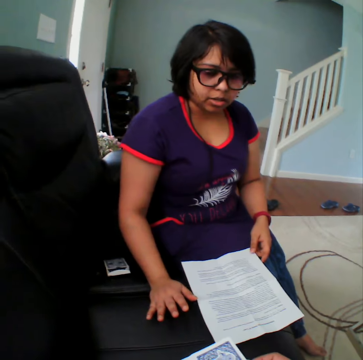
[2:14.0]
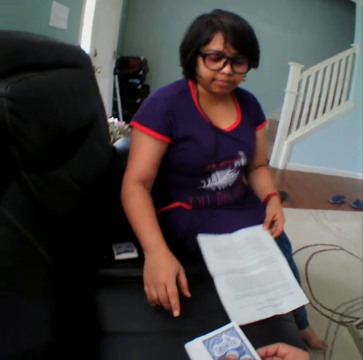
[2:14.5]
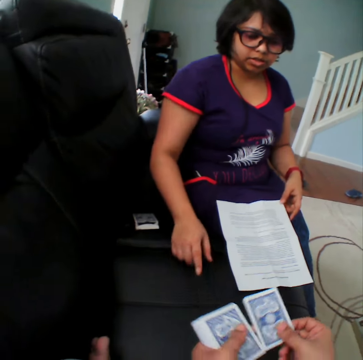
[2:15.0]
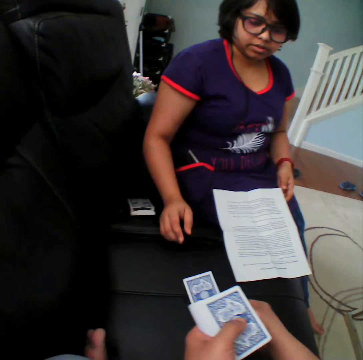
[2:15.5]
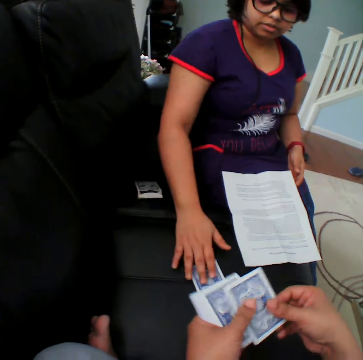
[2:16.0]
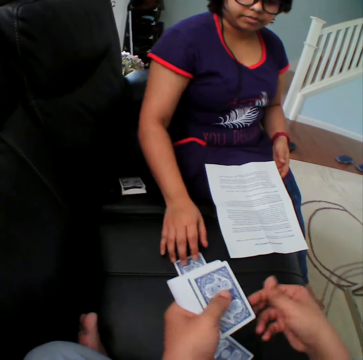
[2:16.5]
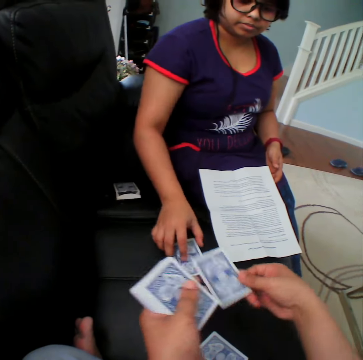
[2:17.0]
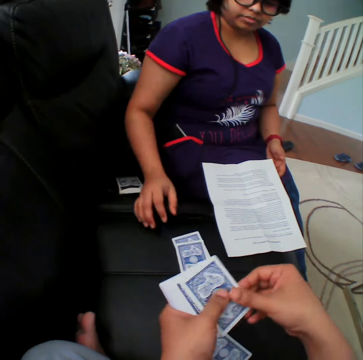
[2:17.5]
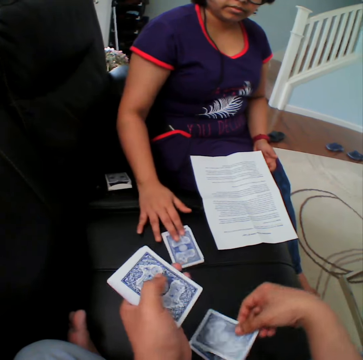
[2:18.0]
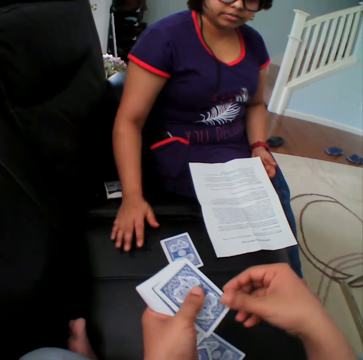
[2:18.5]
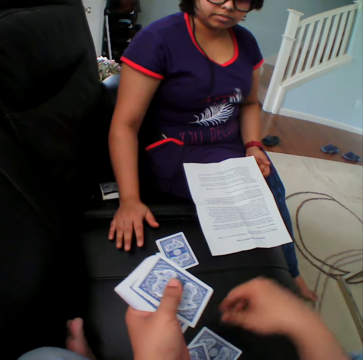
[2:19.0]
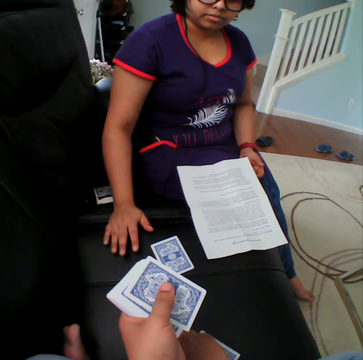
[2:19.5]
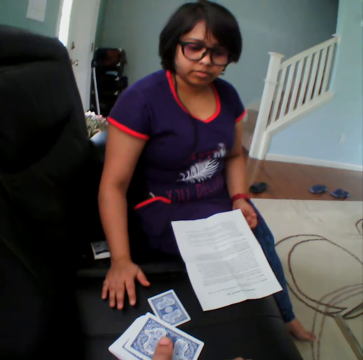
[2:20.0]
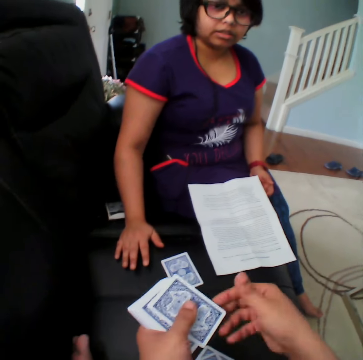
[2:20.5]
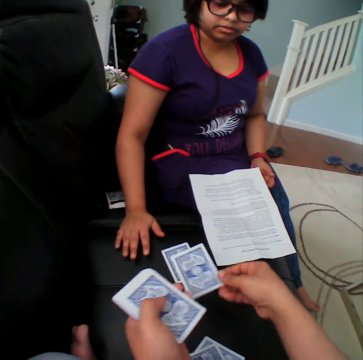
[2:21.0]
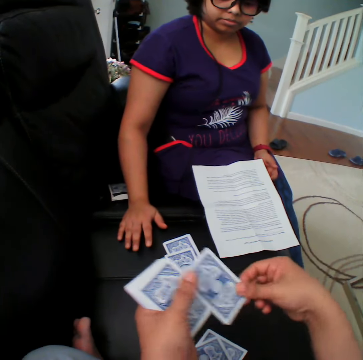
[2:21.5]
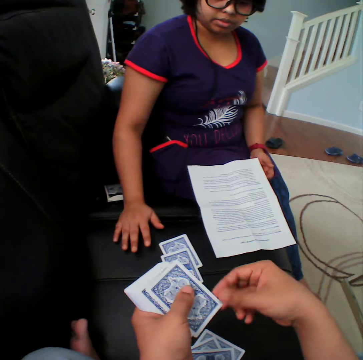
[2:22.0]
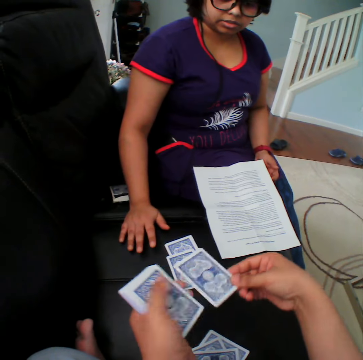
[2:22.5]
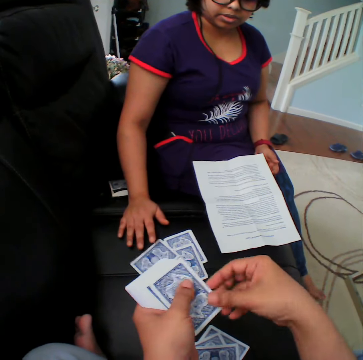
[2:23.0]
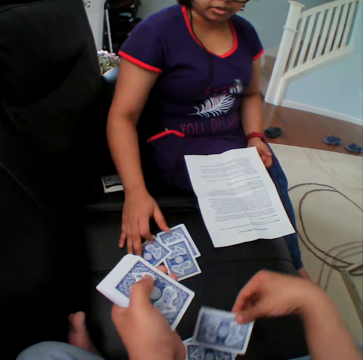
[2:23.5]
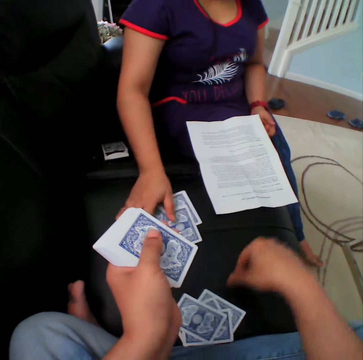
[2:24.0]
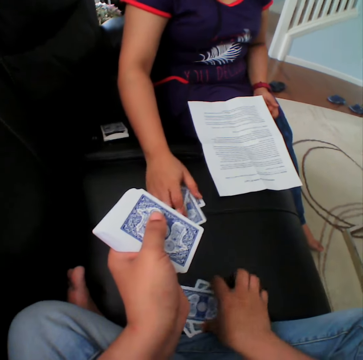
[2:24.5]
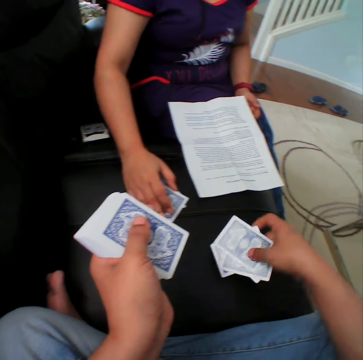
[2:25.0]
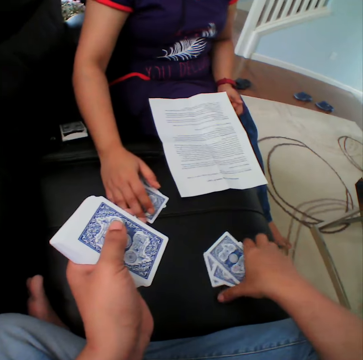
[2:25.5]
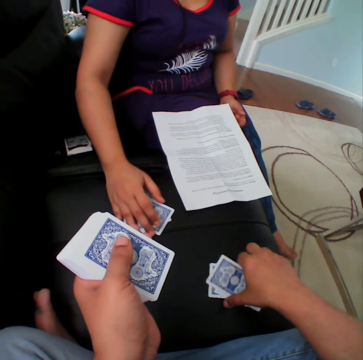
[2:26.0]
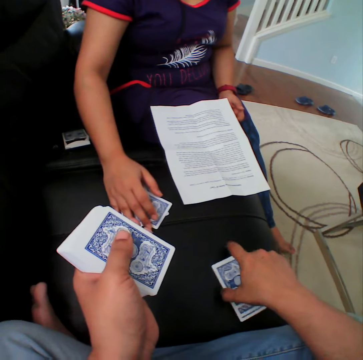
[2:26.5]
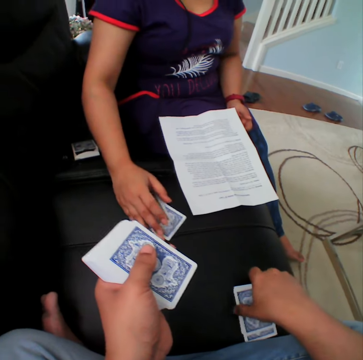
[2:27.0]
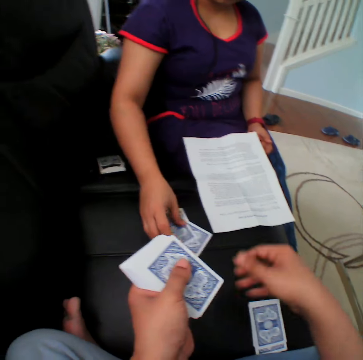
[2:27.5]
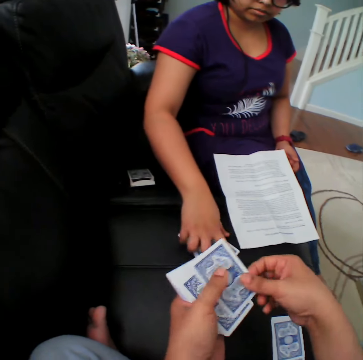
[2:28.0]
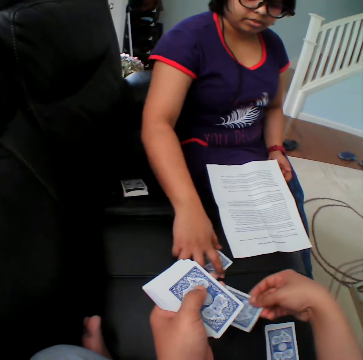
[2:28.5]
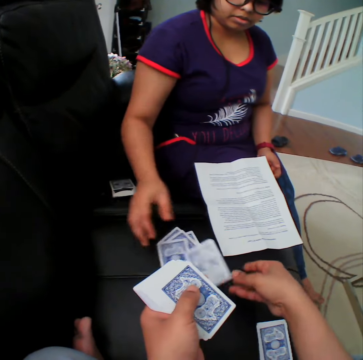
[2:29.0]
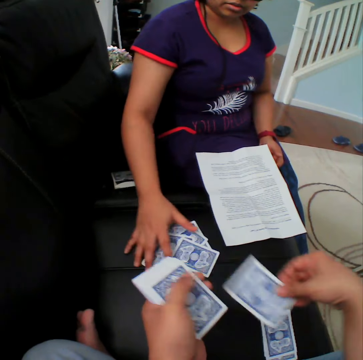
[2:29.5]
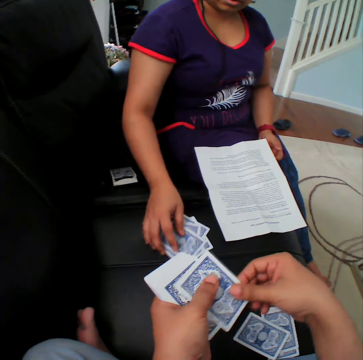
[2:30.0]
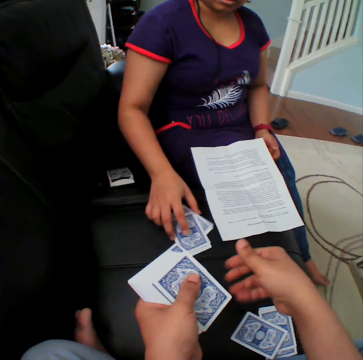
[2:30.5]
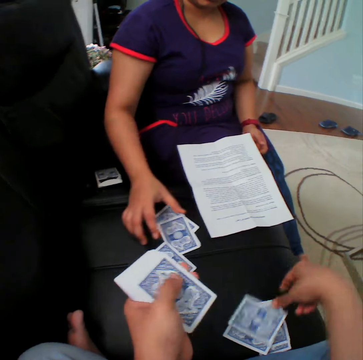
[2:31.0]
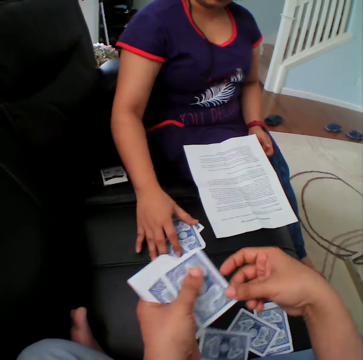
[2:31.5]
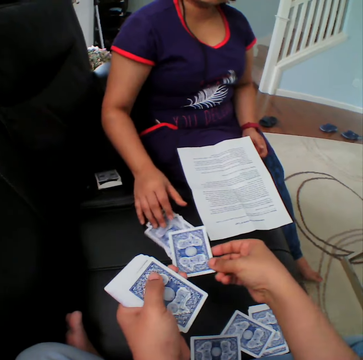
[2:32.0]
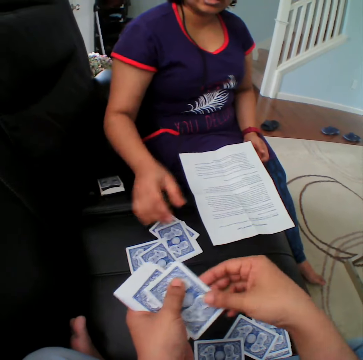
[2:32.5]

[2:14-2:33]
A person converses with the camera wearer. The camera wearer puts the cards down and distributes the cards. The person pulls the card and touches the card. The camera wearer collects the cards, puts the cards aside, collects the cards, and distributes the cards.

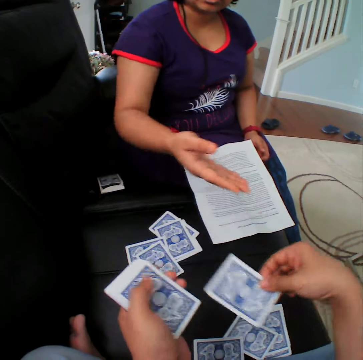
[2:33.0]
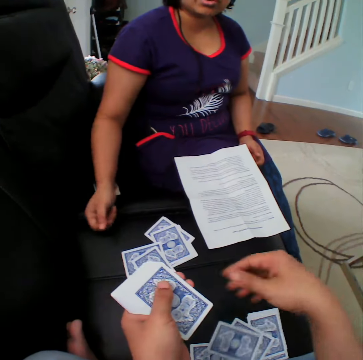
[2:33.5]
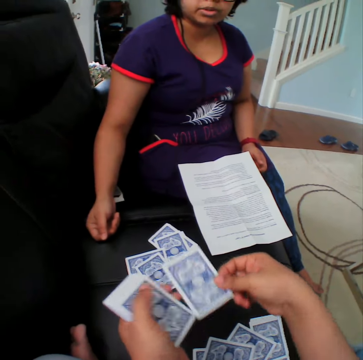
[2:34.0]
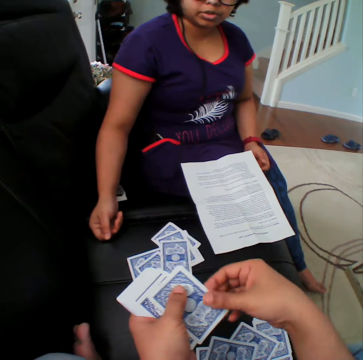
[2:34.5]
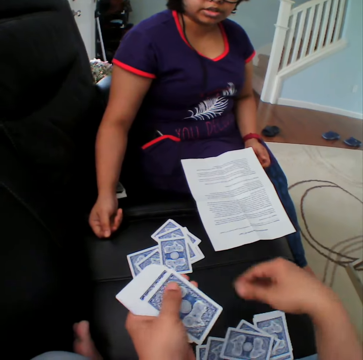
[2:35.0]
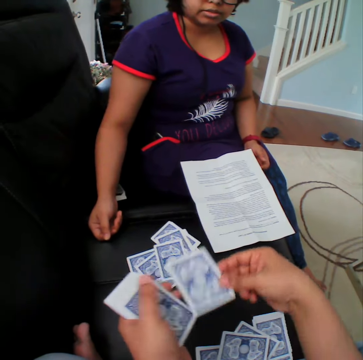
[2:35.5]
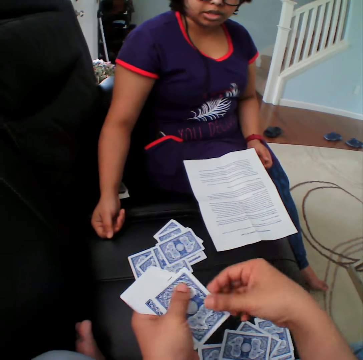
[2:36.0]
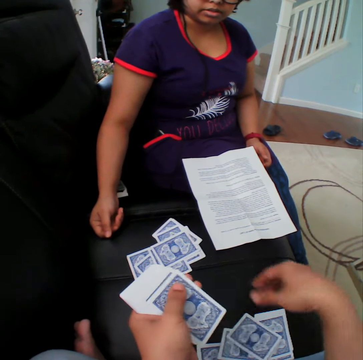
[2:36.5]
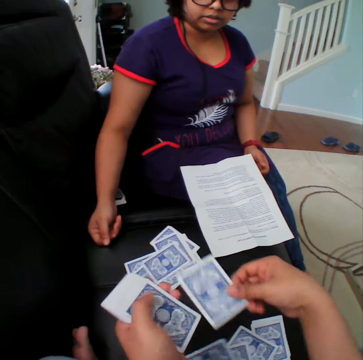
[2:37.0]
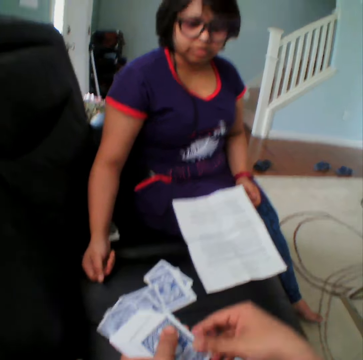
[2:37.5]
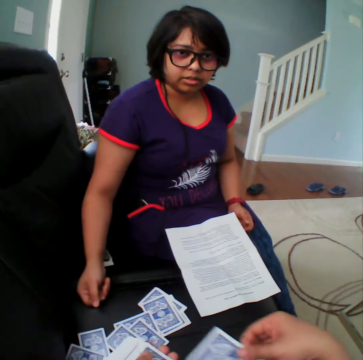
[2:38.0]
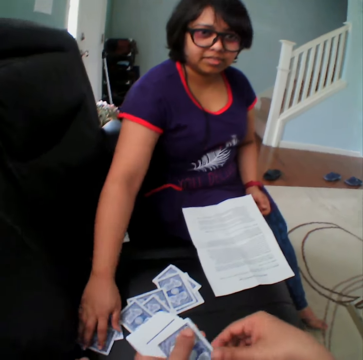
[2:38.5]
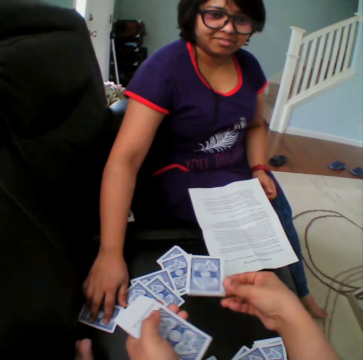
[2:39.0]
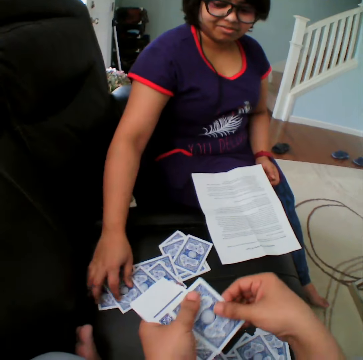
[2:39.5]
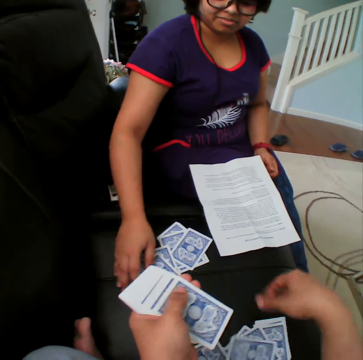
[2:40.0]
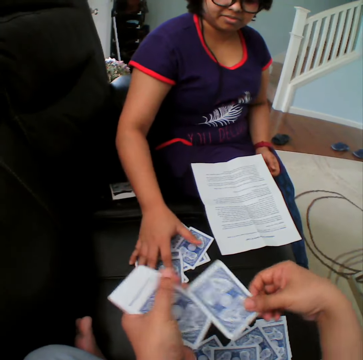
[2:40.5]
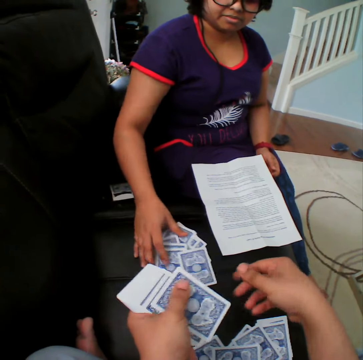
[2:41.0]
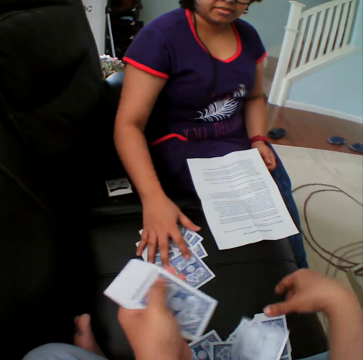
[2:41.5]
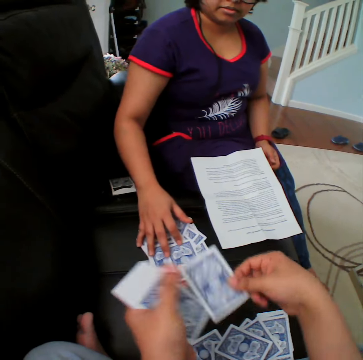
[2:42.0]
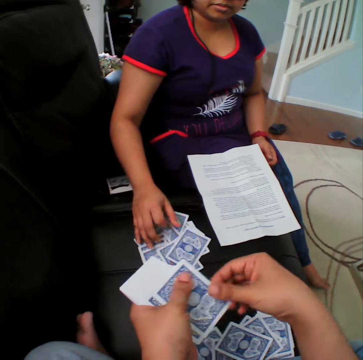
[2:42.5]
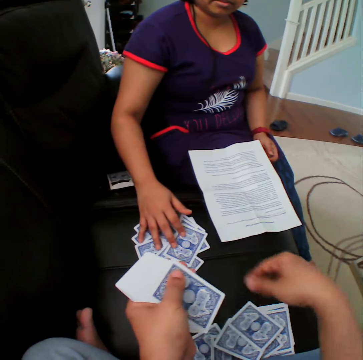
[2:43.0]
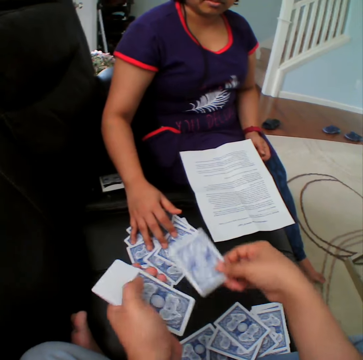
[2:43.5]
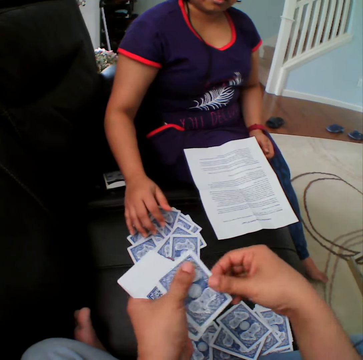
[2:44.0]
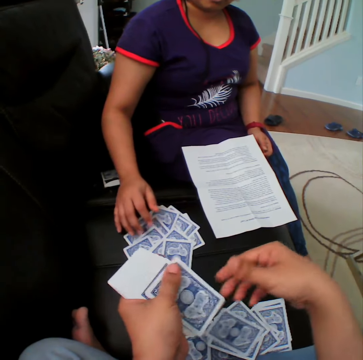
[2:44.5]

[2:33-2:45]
A person touches the cards.

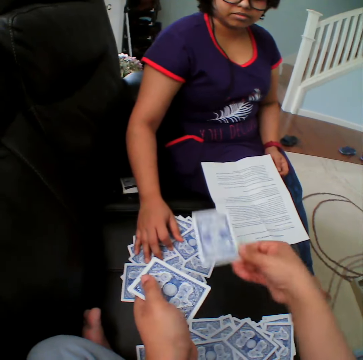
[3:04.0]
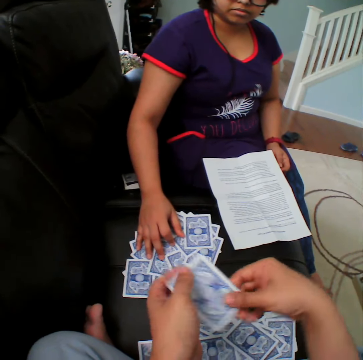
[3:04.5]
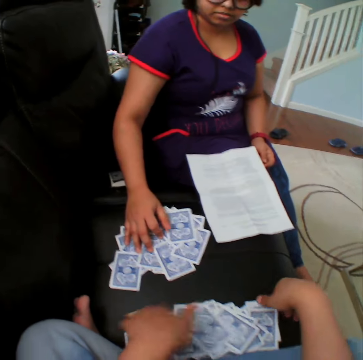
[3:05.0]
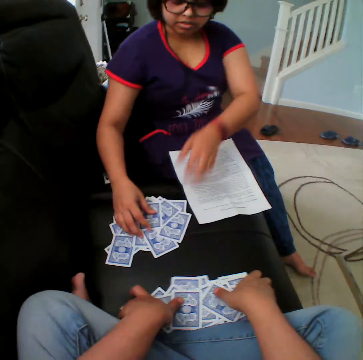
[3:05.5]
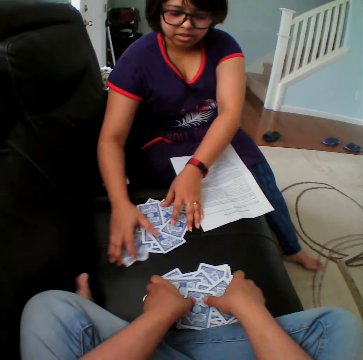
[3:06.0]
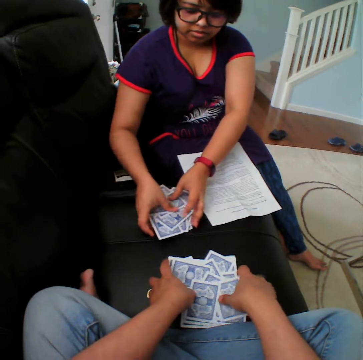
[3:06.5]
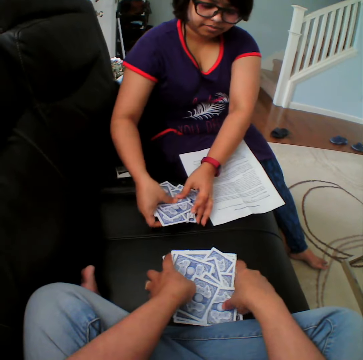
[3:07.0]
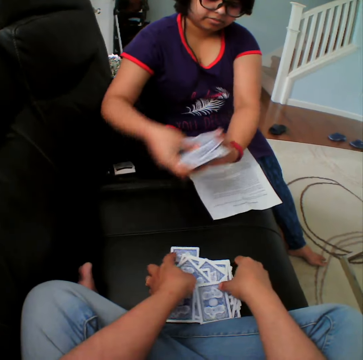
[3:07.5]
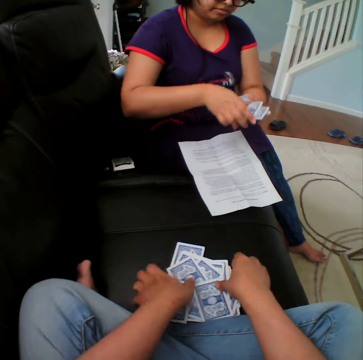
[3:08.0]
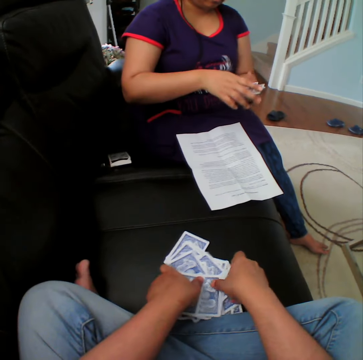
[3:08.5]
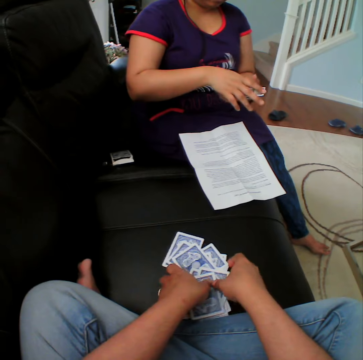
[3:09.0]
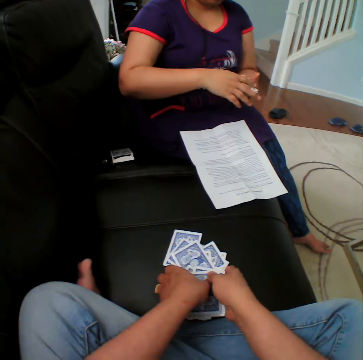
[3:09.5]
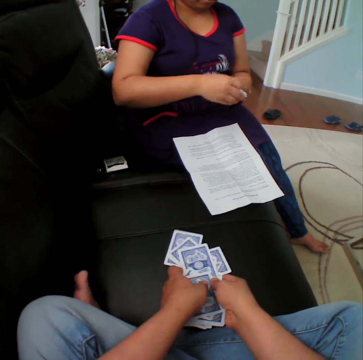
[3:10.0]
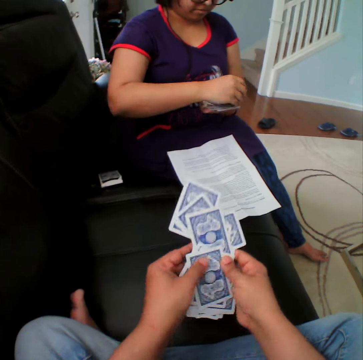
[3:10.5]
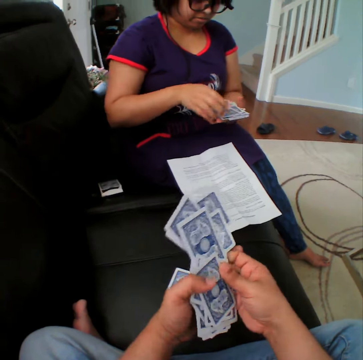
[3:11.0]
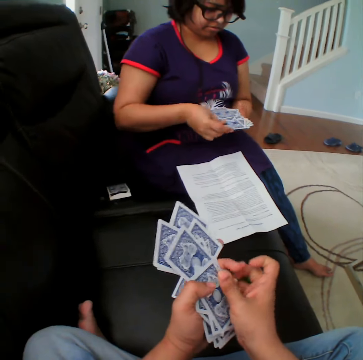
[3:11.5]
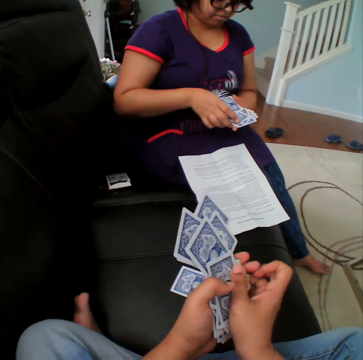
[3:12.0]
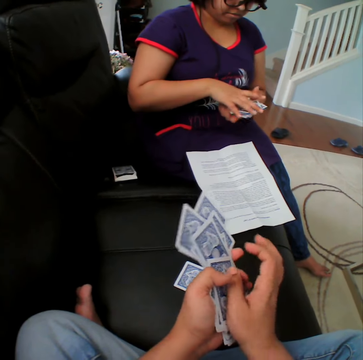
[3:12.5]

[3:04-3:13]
The camera wearer collects the cards. They pick up the cards again.
